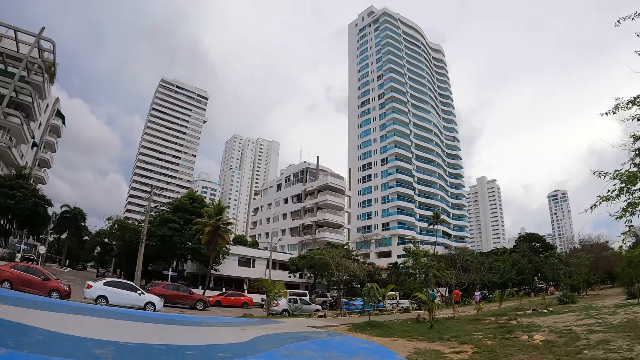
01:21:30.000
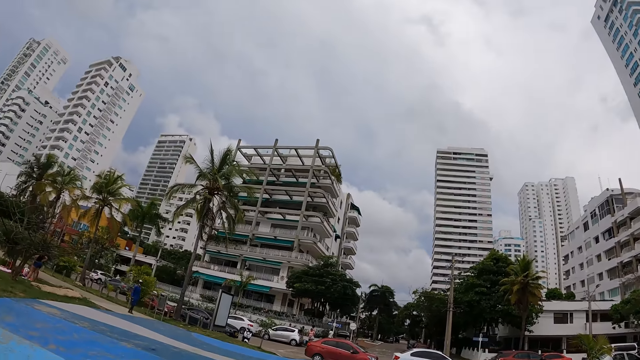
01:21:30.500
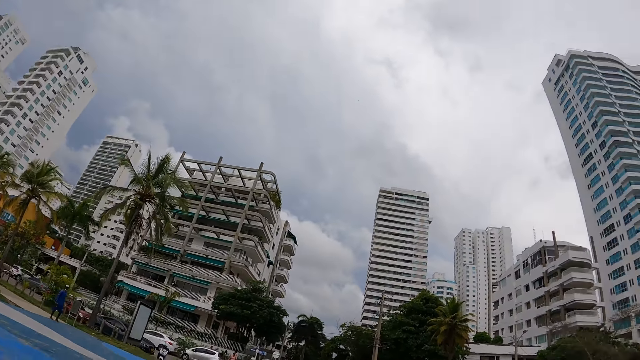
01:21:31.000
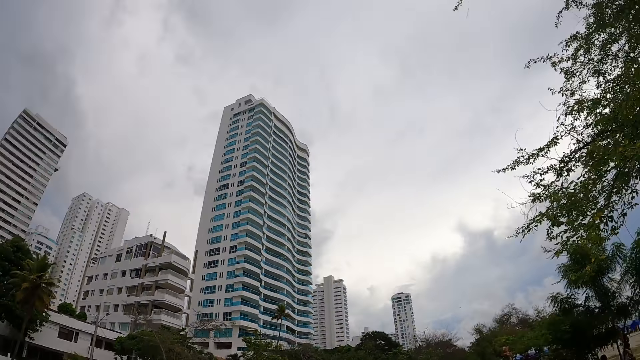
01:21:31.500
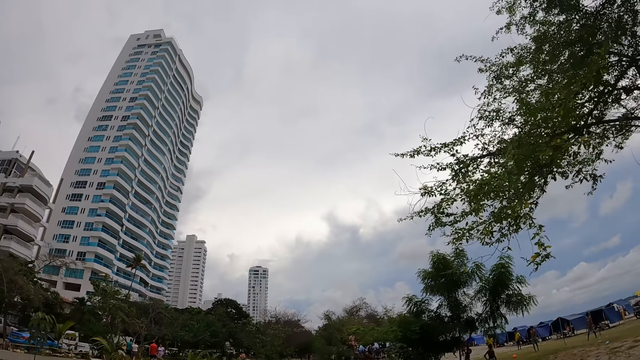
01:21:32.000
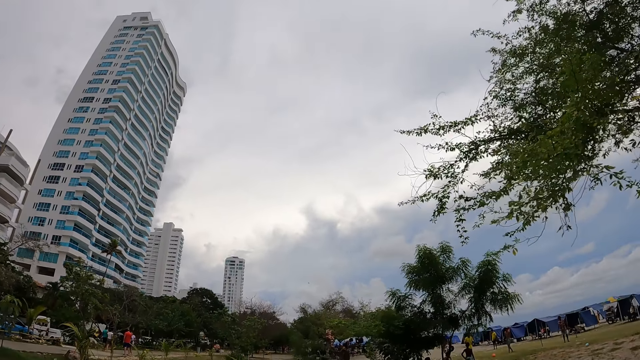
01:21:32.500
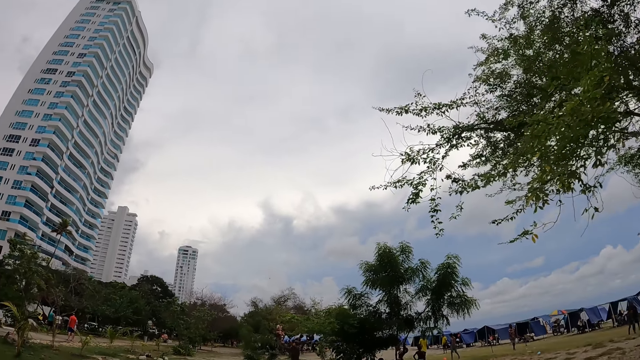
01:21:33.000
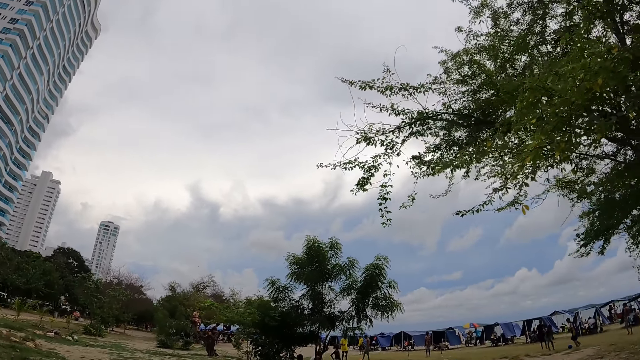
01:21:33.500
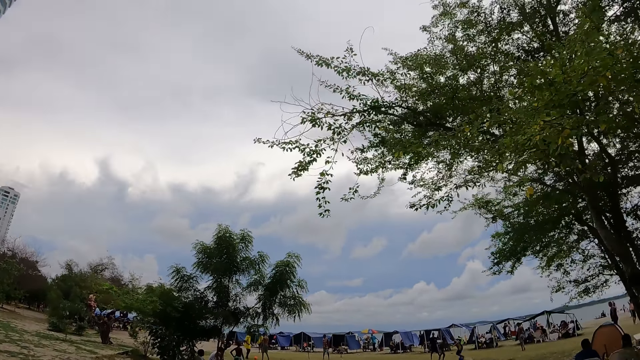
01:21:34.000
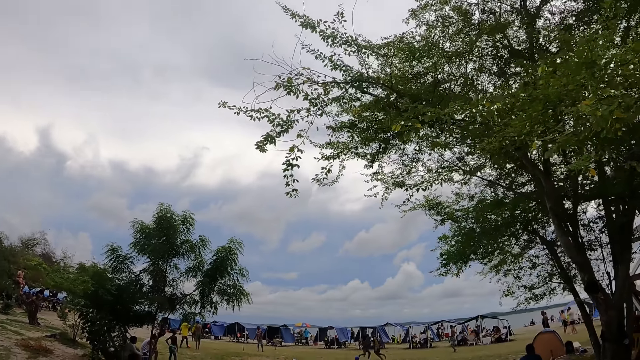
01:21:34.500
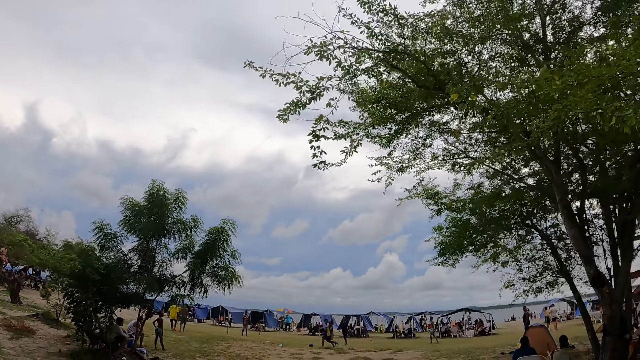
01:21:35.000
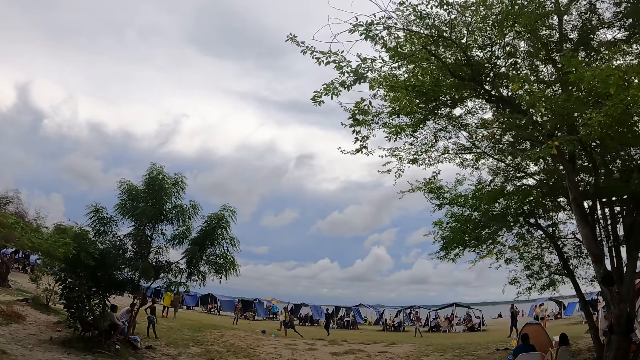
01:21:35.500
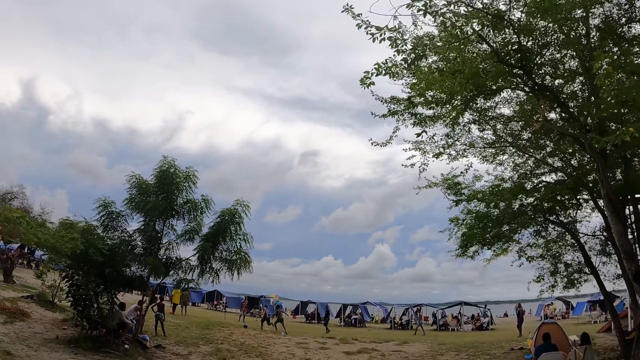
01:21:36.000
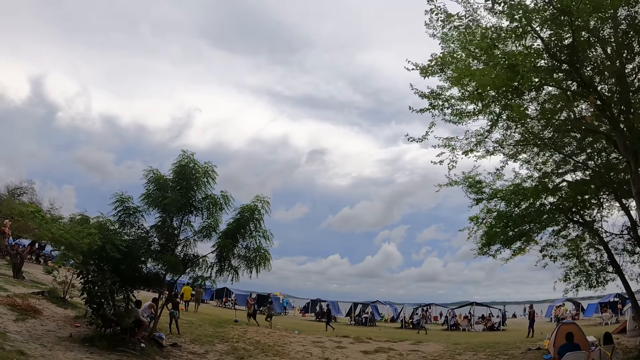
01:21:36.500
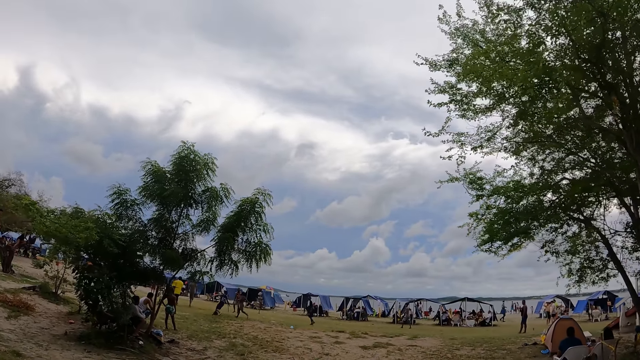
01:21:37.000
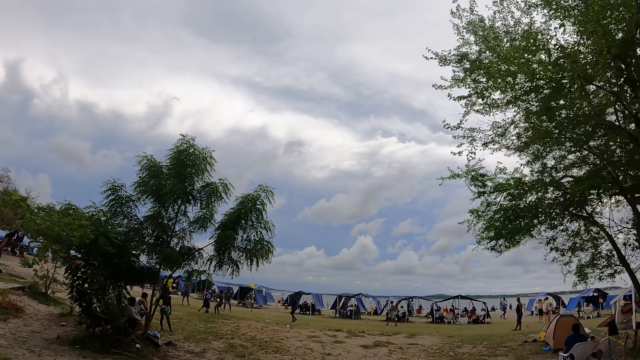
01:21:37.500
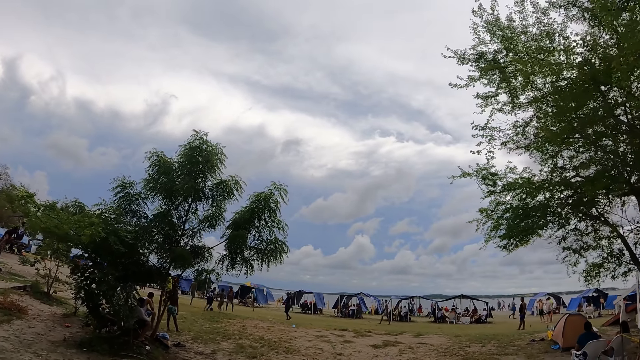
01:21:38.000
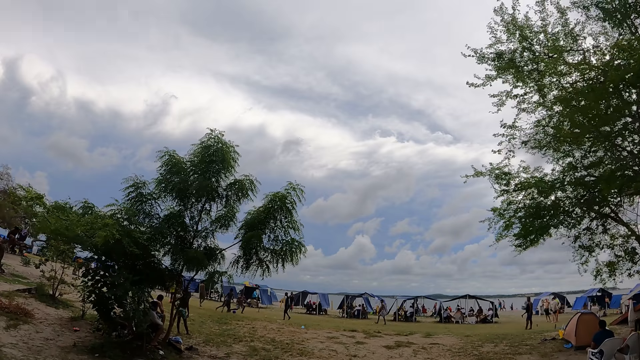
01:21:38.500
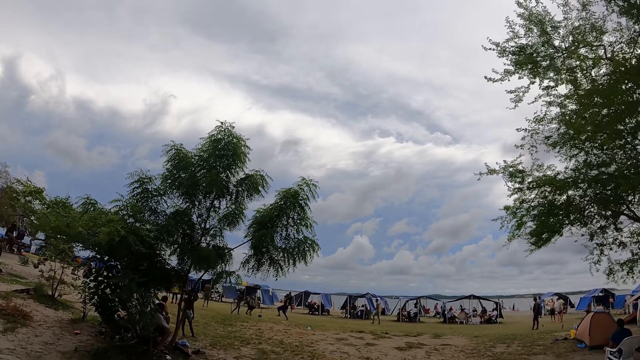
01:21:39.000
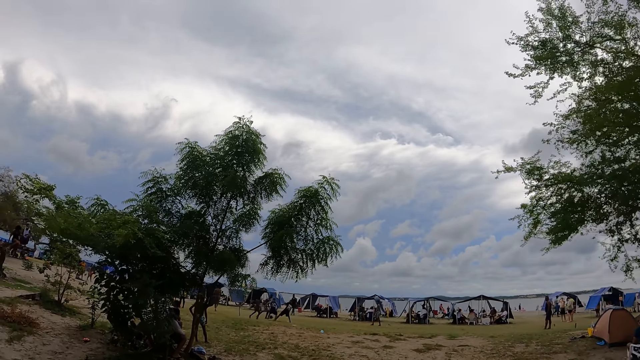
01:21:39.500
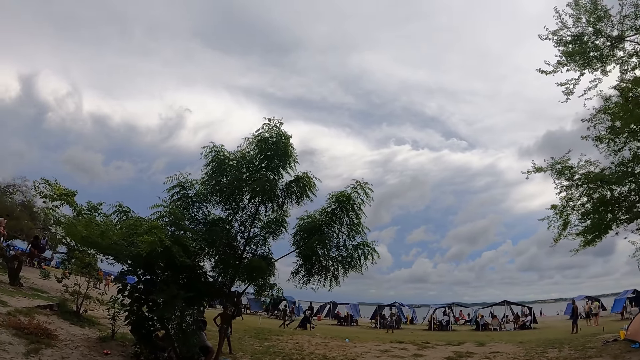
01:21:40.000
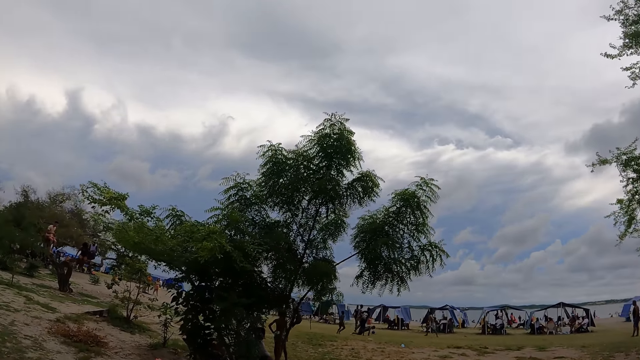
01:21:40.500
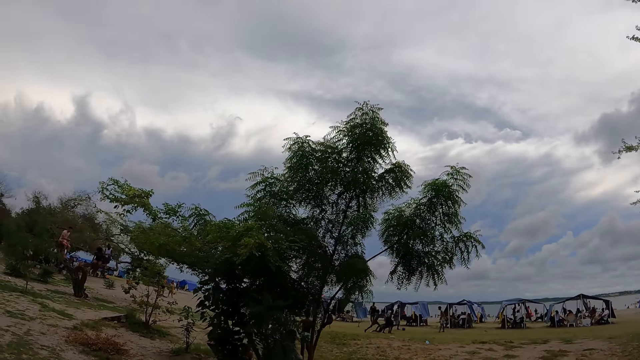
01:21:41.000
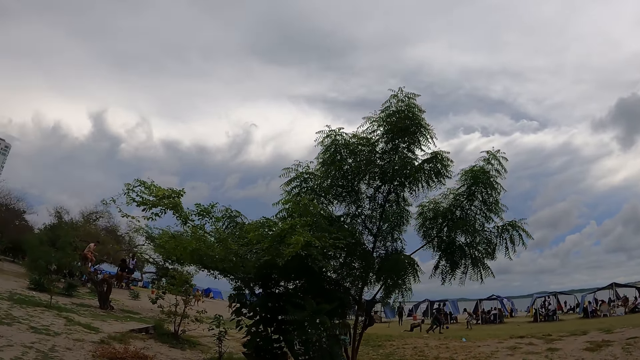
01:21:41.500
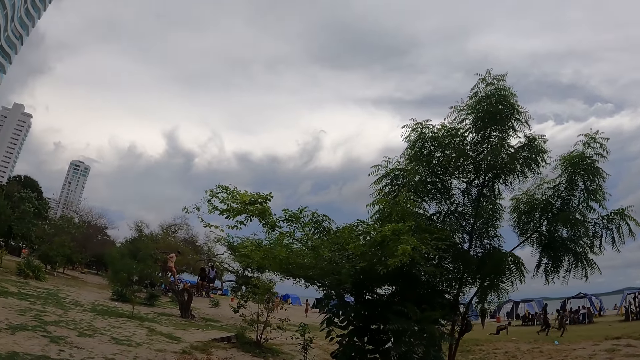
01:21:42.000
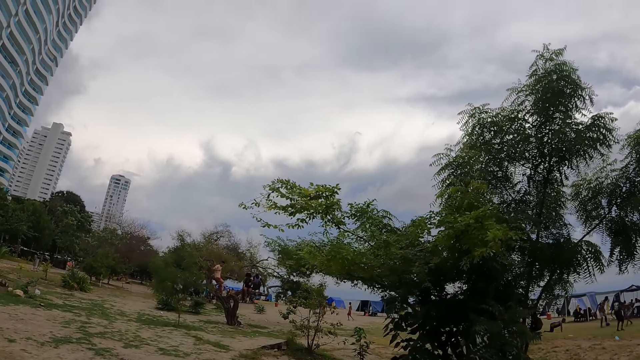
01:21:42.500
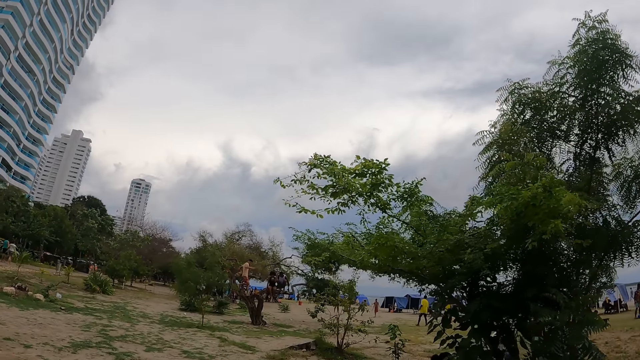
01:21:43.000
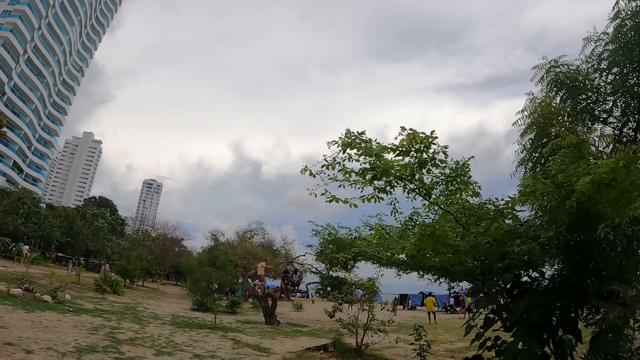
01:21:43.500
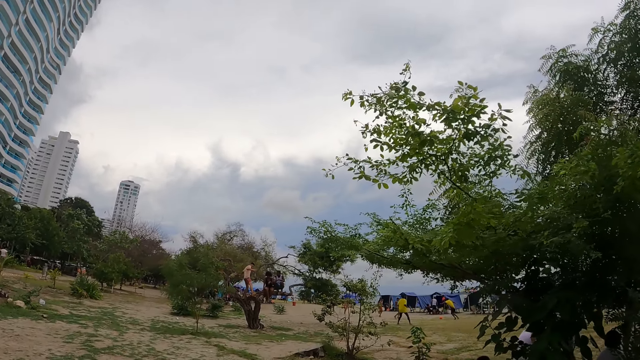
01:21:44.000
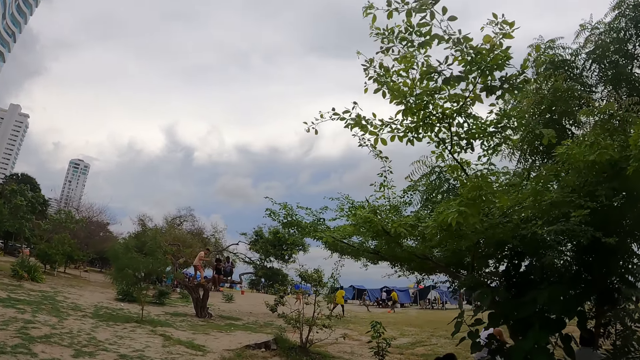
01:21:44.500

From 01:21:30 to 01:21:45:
The camera wearer looks around the buildings. They walk outdoors.

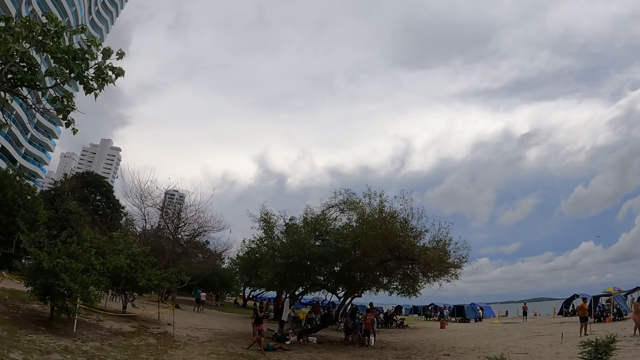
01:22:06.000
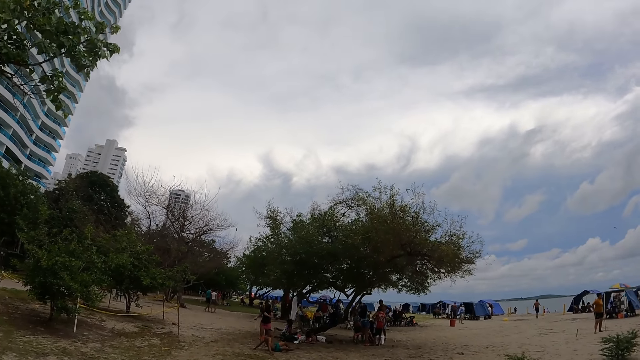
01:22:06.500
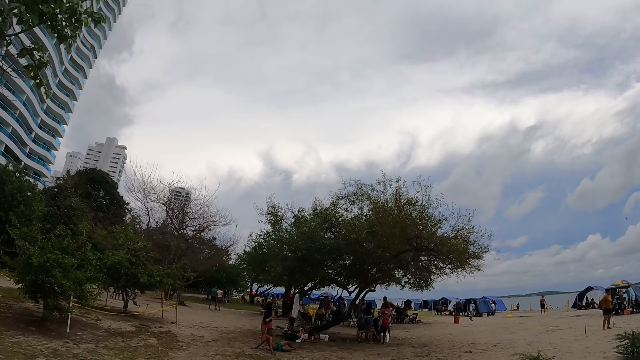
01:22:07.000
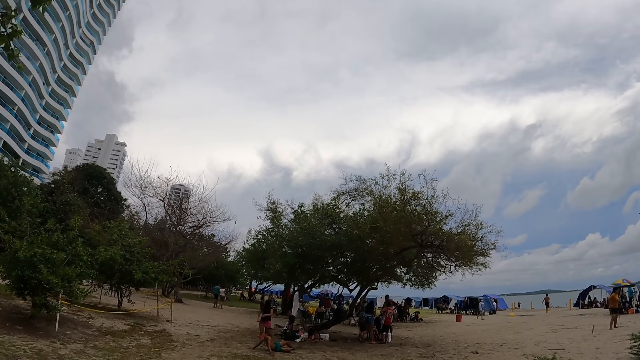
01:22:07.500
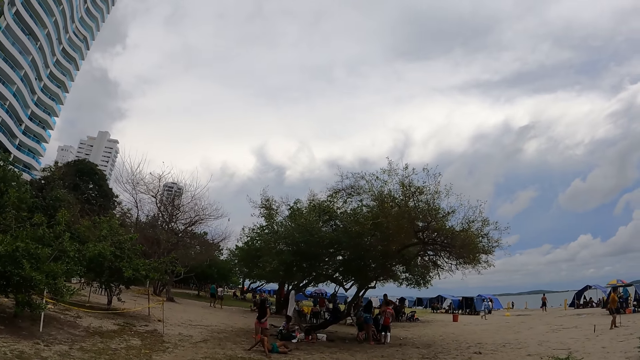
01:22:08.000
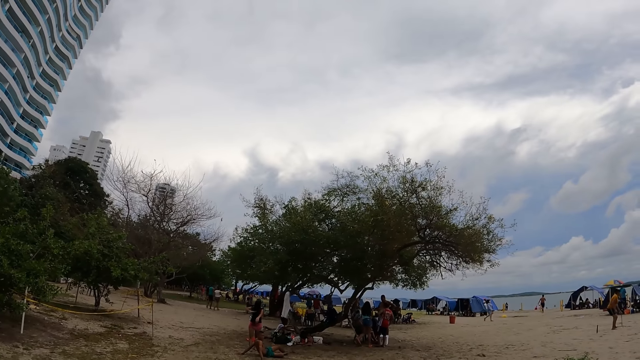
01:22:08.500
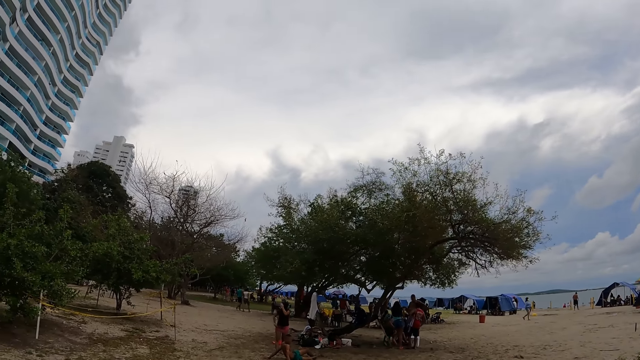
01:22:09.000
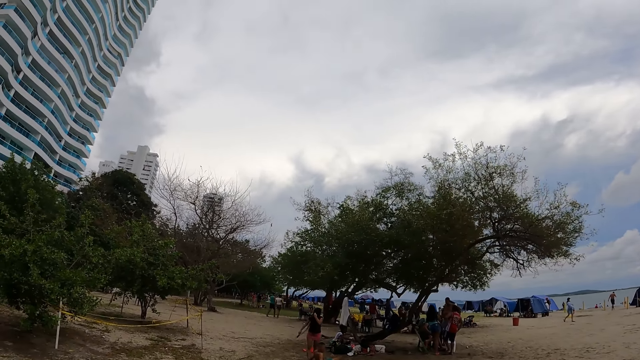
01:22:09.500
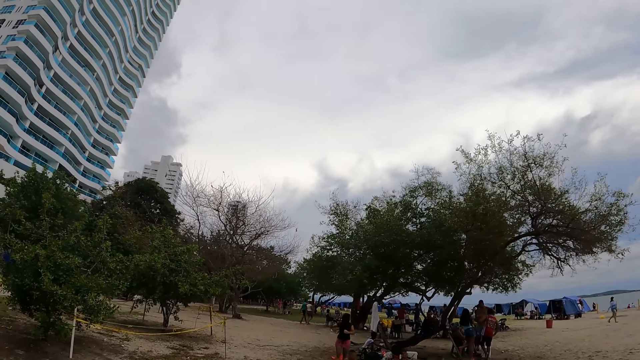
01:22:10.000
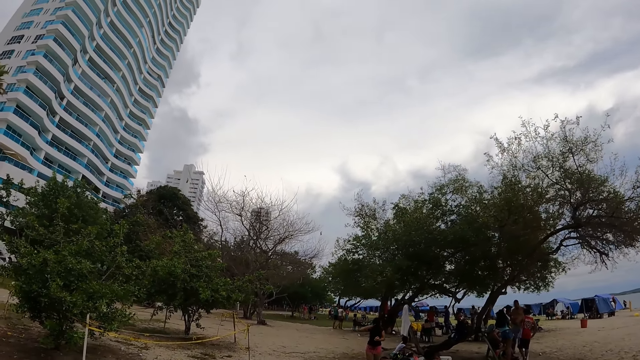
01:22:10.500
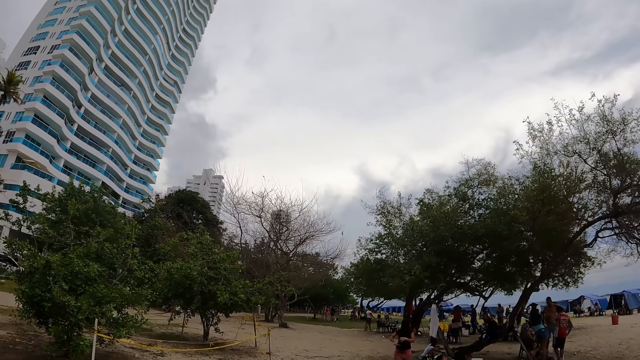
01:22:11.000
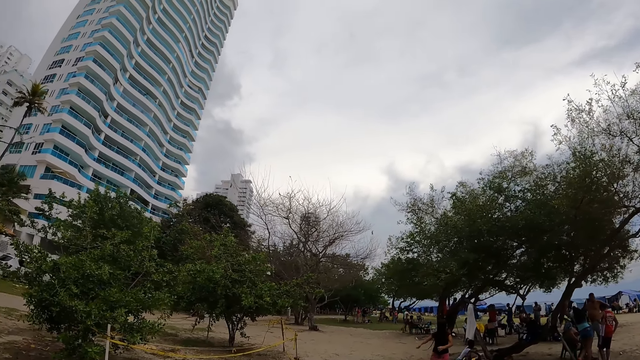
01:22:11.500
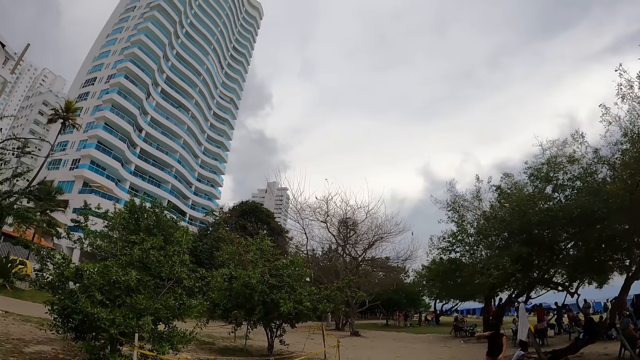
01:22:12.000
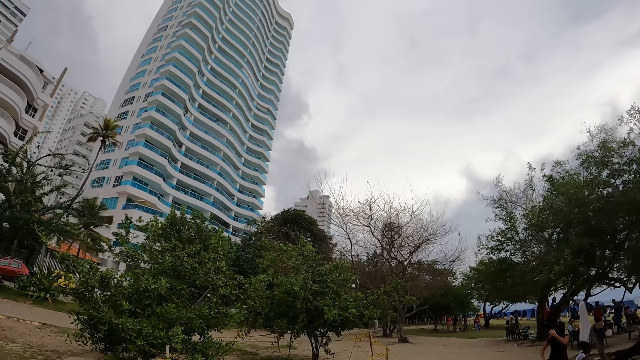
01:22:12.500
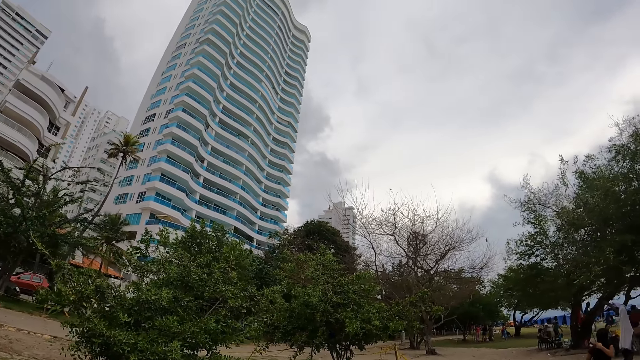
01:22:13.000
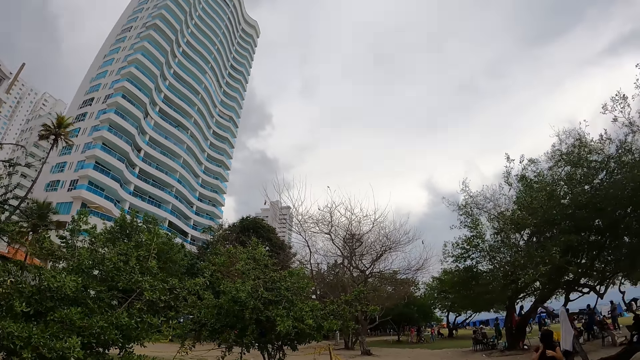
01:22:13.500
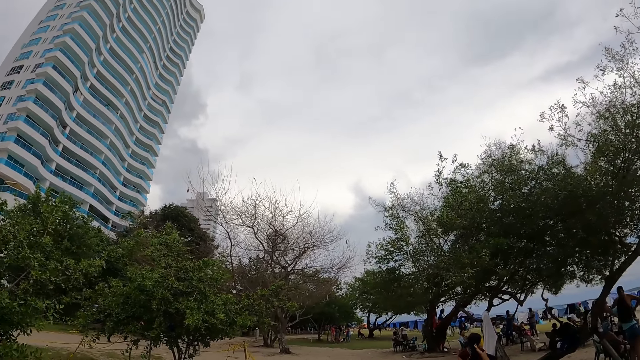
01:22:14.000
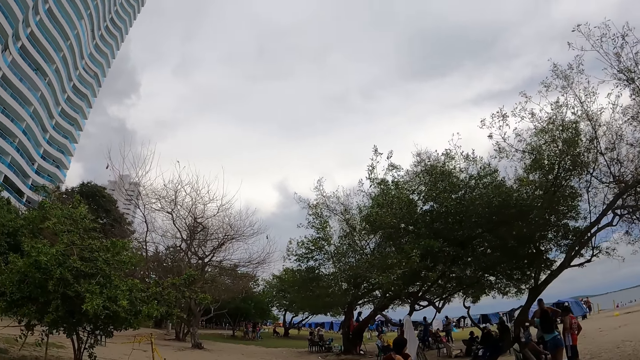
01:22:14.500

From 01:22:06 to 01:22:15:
The camera wearer looks around the beach.
